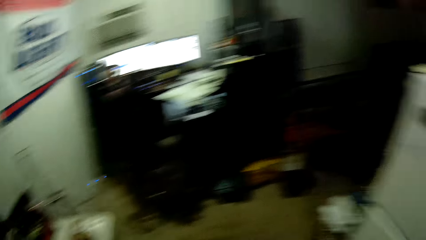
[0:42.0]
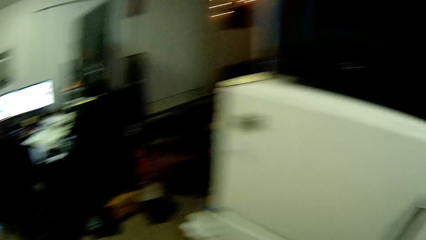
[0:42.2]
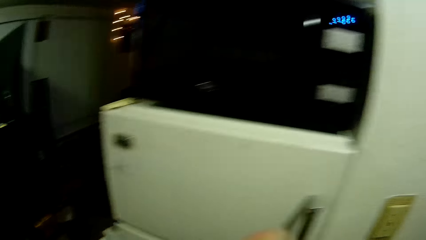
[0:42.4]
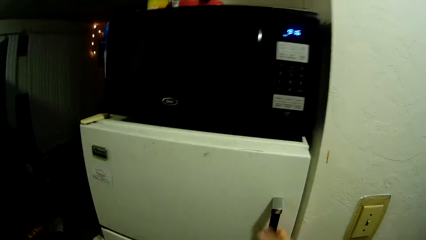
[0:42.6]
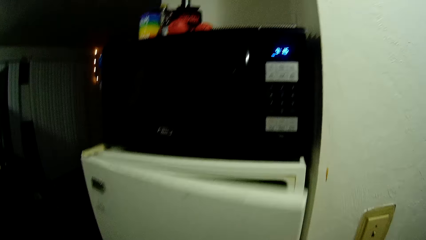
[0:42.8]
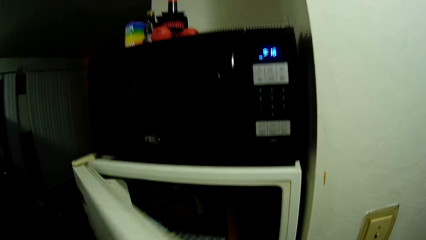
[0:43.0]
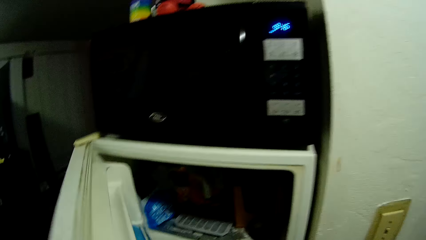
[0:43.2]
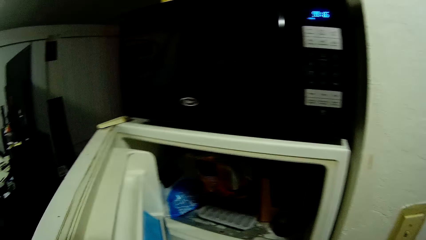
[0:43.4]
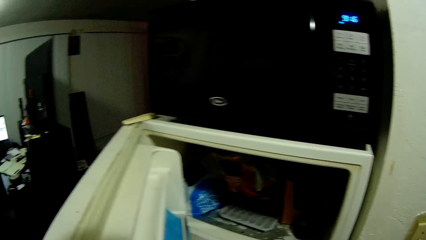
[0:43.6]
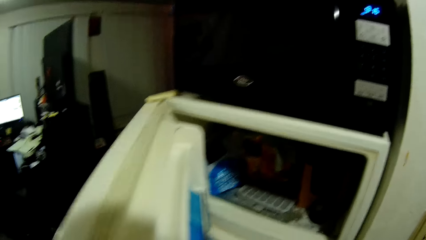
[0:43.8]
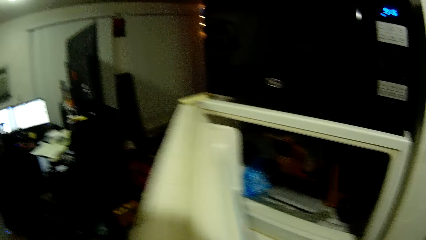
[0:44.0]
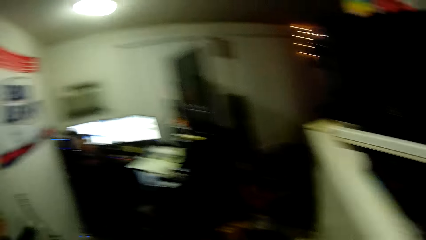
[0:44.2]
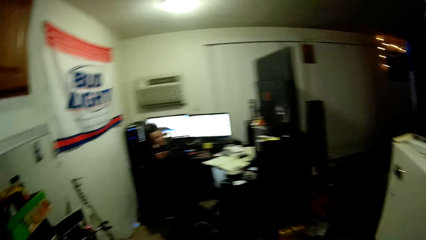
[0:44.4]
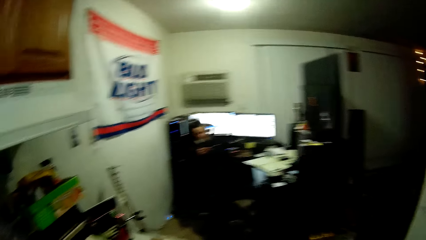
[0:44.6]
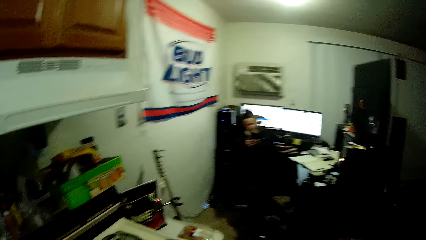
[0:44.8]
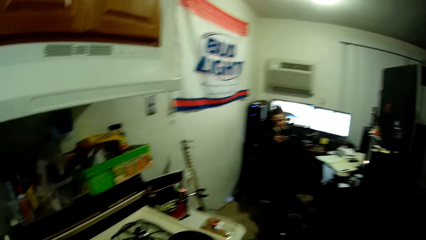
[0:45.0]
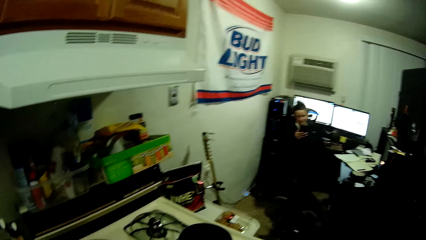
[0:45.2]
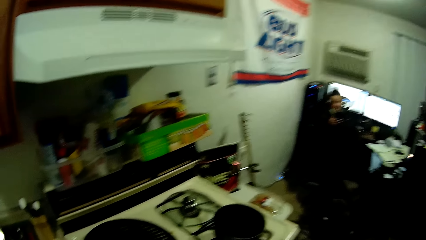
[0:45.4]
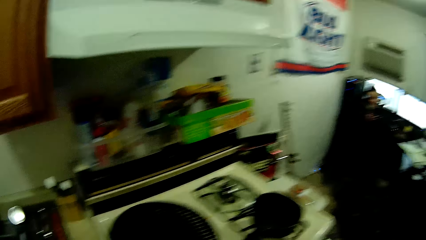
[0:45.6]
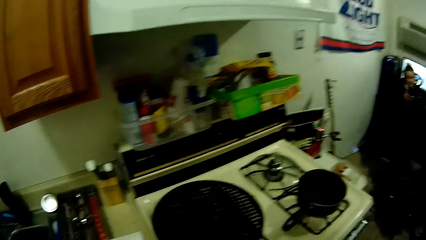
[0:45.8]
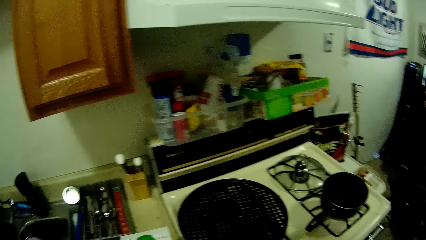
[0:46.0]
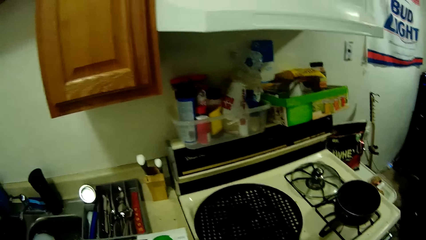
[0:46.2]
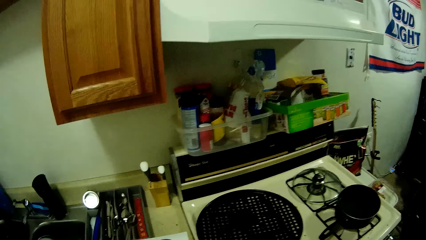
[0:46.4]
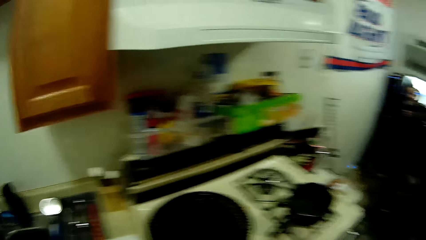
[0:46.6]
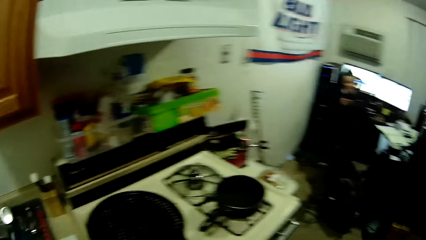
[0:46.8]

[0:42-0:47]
The camera wearer opens the fridge with her right hand.

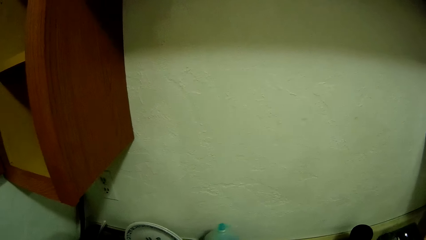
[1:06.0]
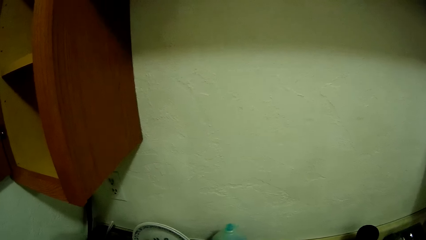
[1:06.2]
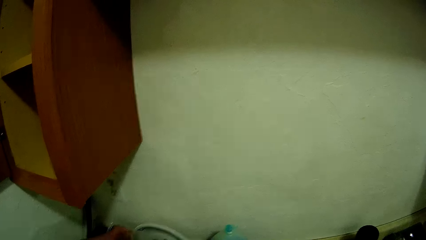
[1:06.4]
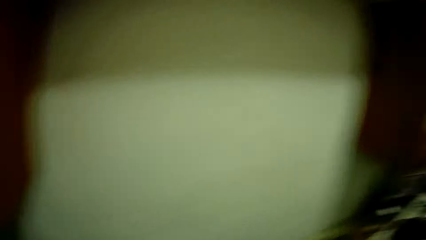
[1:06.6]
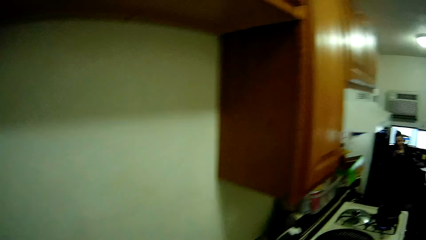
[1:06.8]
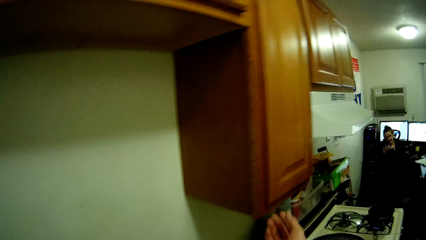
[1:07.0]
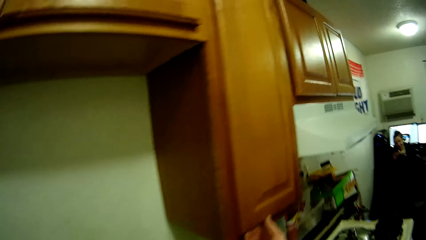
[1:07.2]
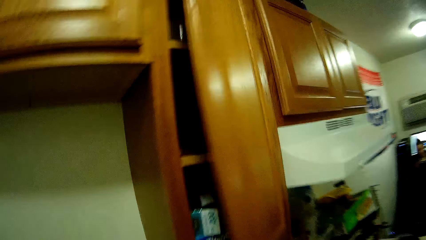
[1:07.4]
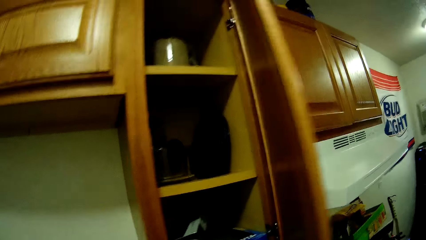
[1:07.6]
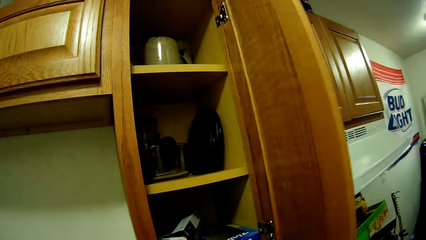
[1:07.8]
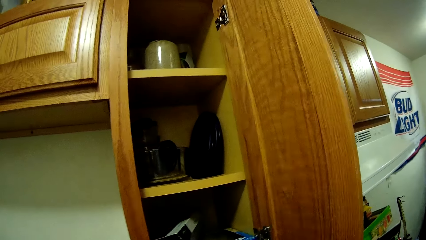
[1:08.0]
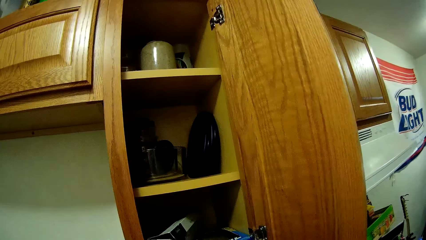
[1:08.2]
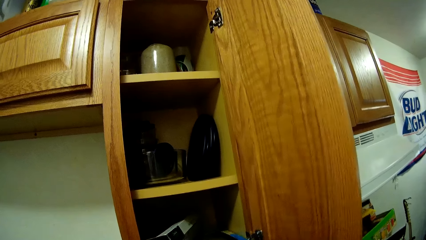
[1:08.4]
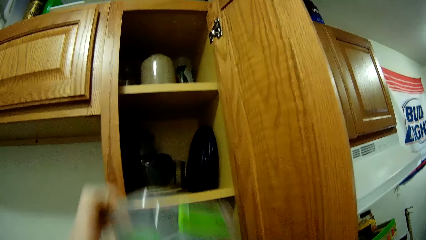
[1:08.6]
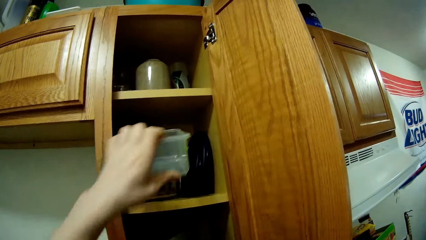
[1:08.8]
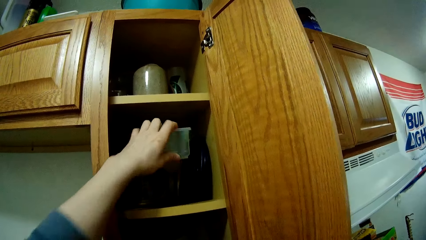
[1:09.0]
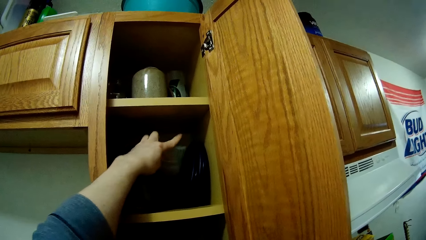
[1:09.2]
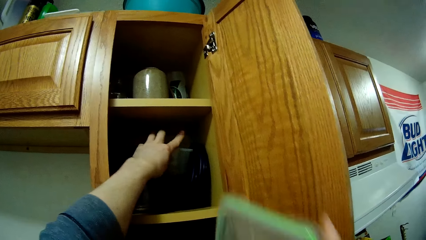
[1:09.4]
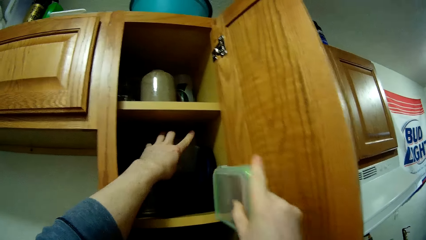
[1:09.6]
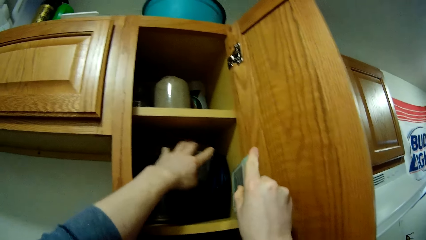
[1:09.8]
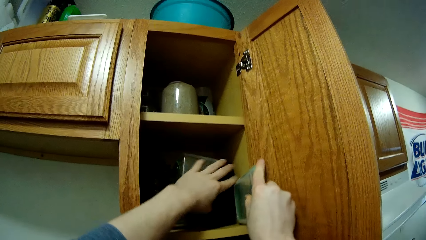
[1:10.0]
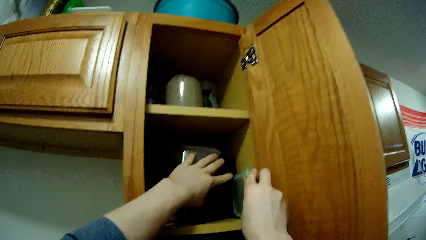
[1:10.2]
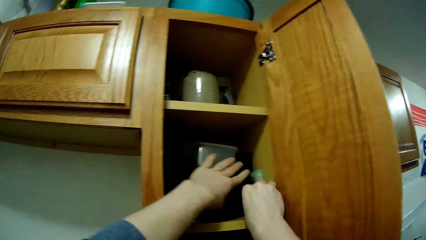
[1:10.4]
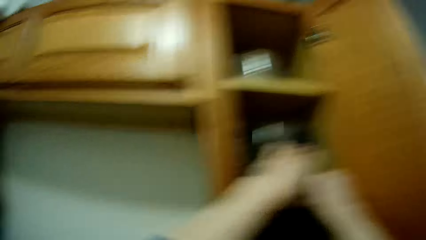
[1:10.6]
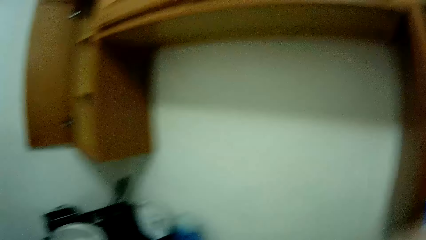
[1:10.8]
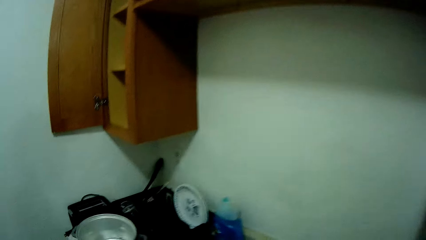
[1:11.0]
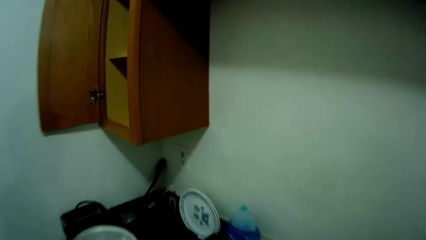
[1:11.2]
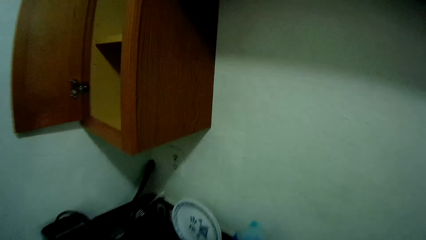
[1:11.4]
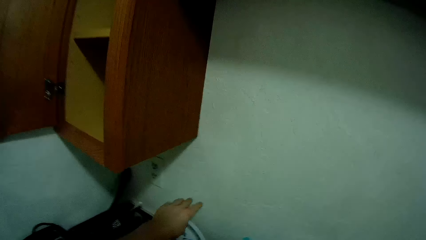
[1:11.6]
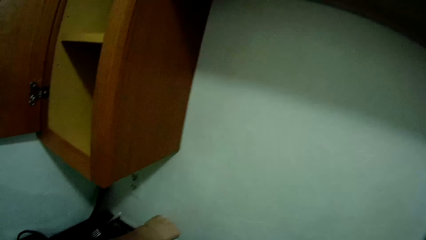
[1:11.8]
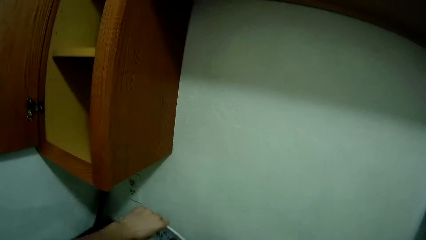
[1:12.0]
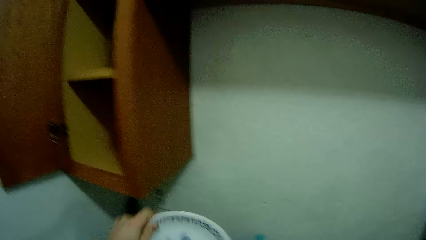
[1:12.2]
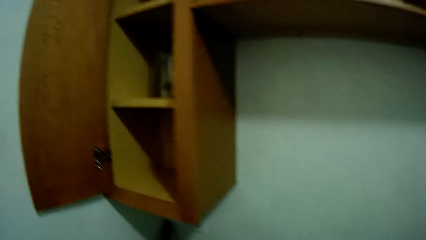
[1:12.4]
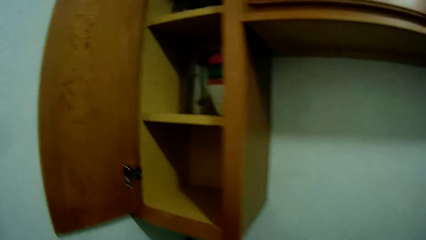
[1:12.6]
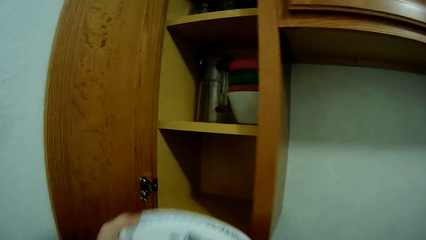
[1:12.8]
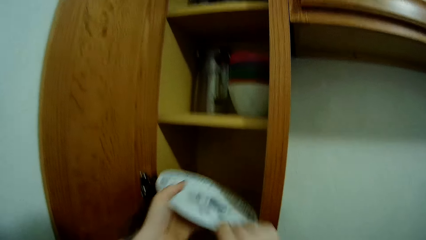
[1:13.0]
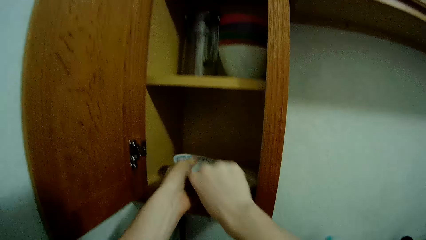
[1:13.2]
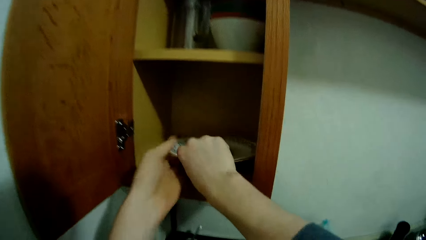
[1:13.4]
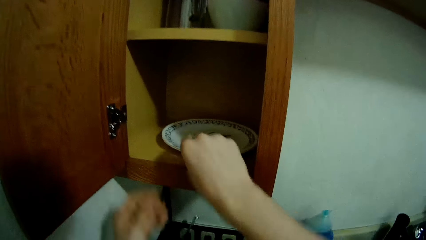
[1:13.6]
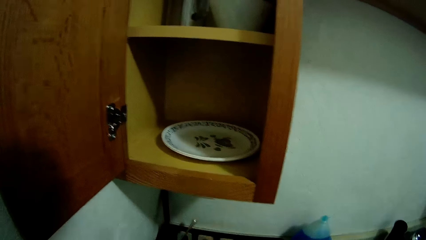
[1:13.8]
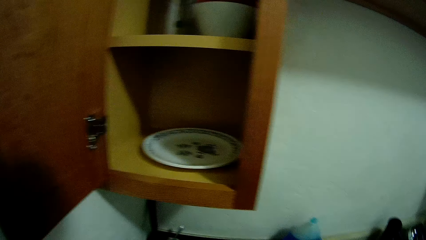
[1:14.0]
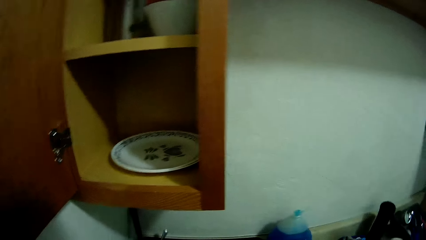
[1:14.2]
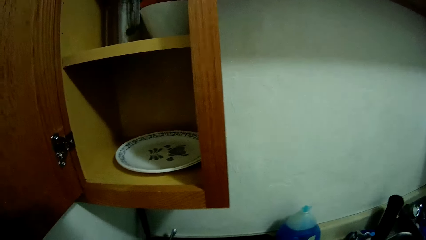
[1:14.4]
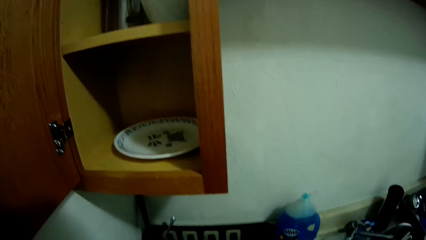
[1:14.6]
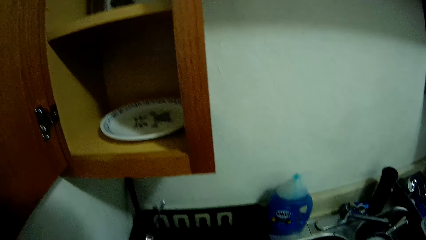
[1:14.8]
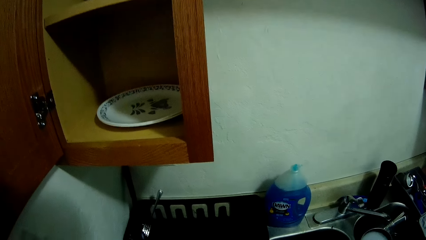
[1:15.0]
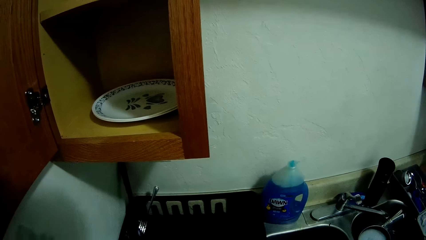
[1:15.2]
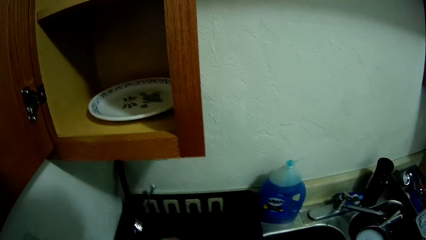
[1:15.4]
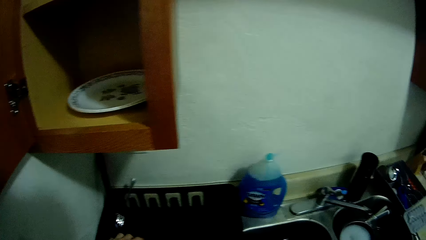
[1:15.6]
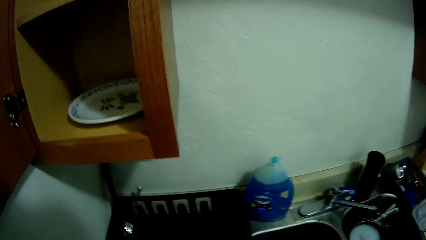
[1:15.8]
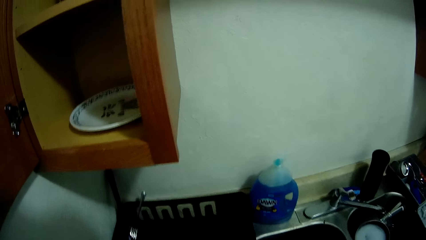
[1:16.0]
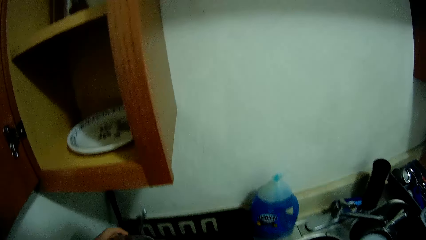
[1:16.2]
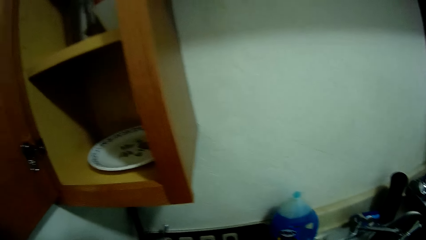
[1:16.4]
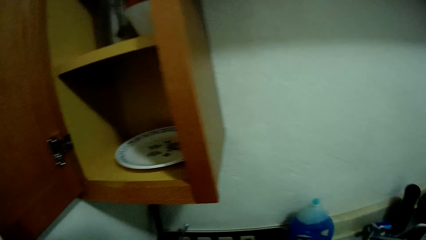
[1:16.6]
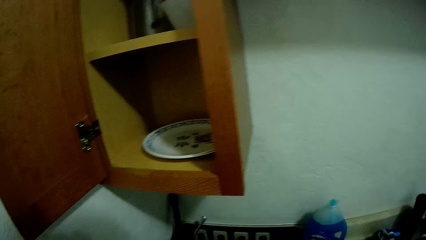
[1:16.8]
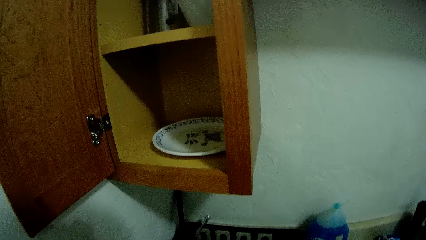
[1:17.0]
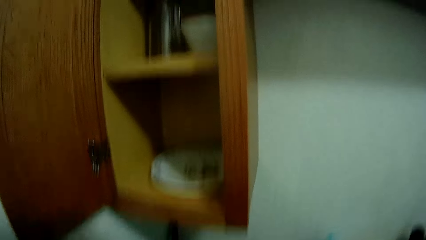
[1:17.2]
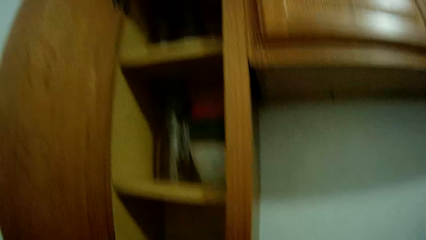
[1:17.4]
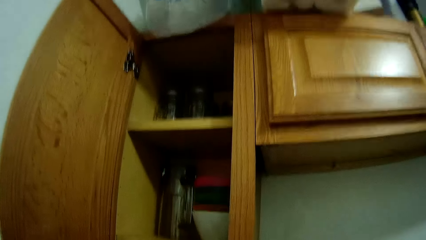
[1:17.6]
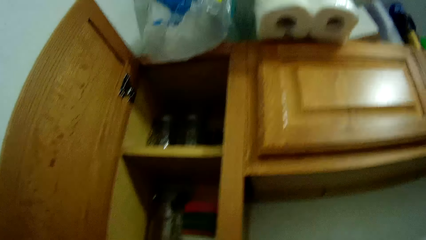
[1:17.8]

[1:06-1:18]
The camera wearer opens the cupboard with her right hand. She drops a container in her left hand in the cupboard. She drops a container in her right hand into the cupboard. She picks a plate on the cabinet with her left hand. She drops the plate into the cupboard.
